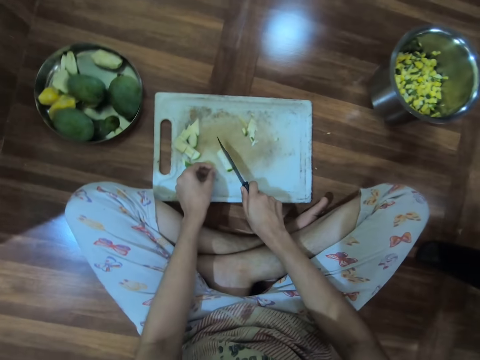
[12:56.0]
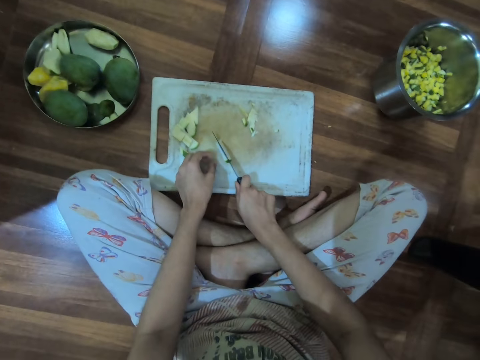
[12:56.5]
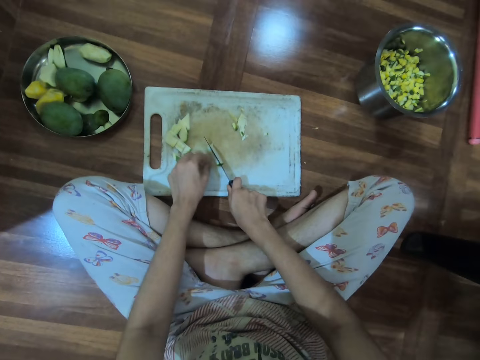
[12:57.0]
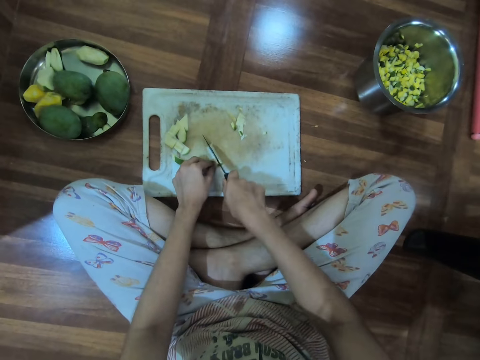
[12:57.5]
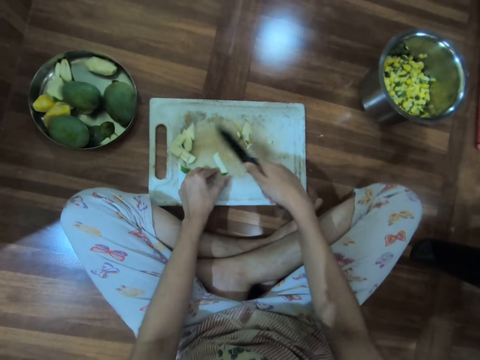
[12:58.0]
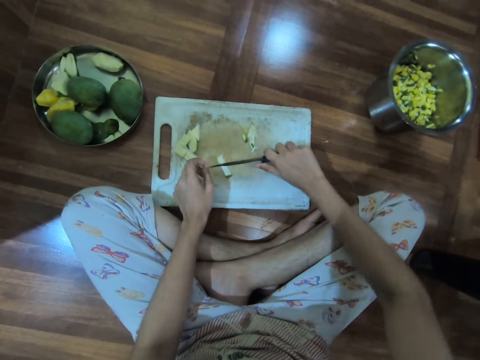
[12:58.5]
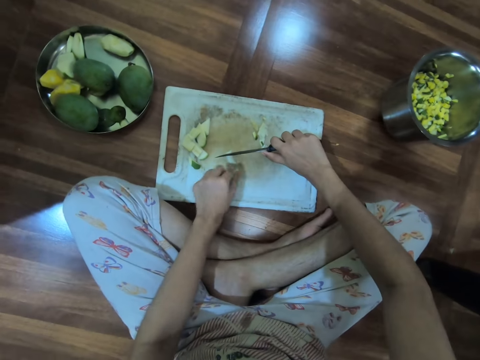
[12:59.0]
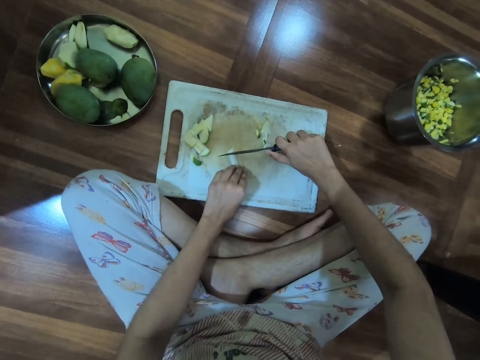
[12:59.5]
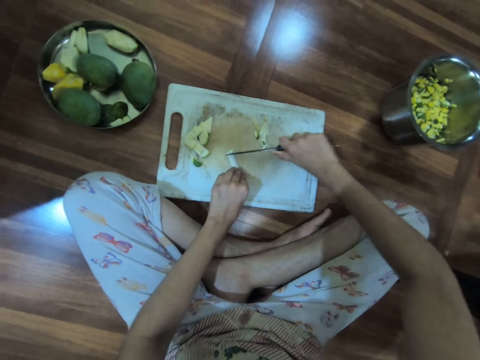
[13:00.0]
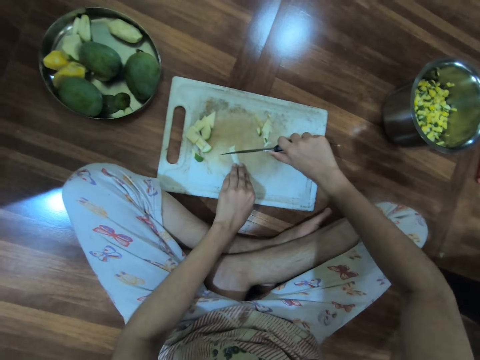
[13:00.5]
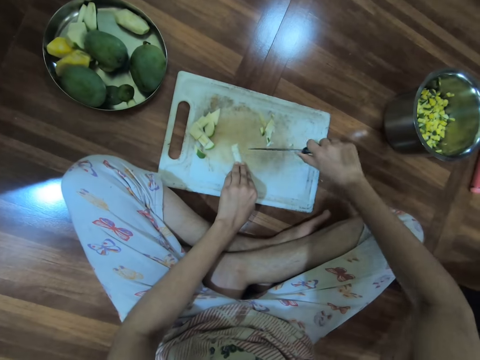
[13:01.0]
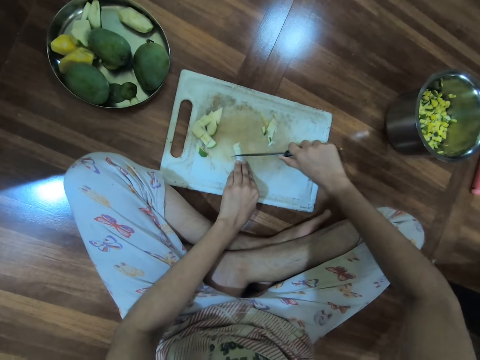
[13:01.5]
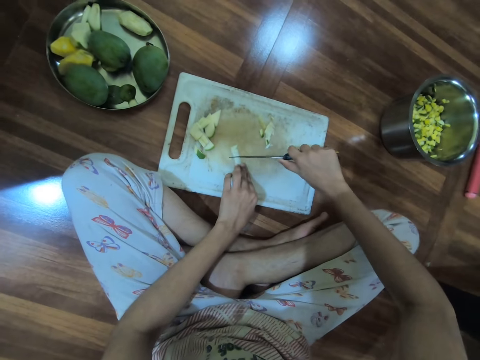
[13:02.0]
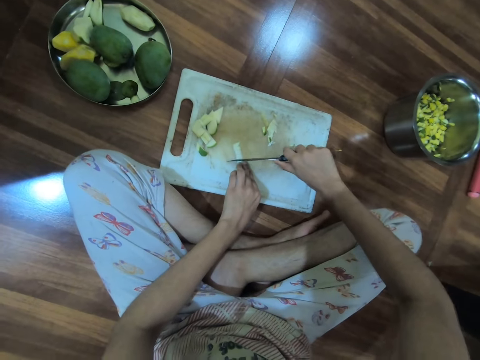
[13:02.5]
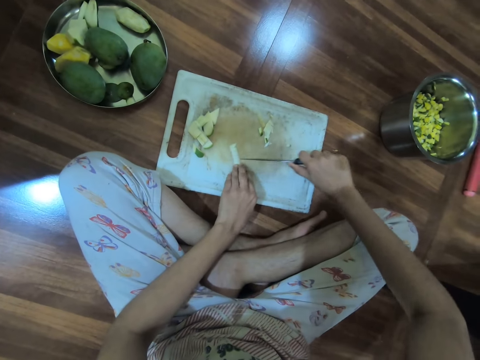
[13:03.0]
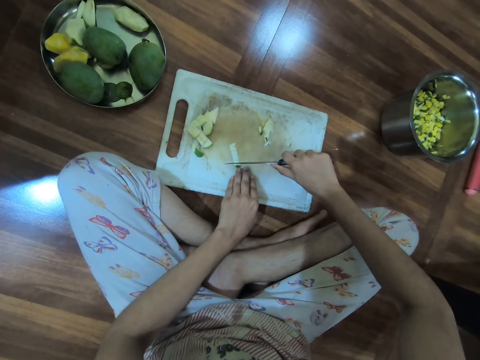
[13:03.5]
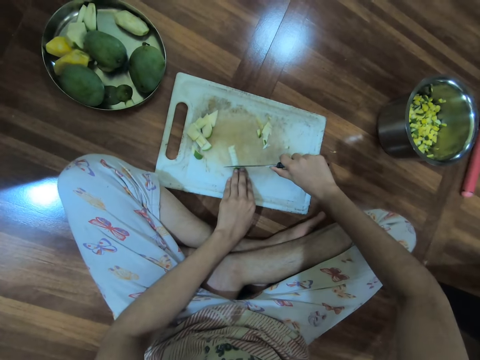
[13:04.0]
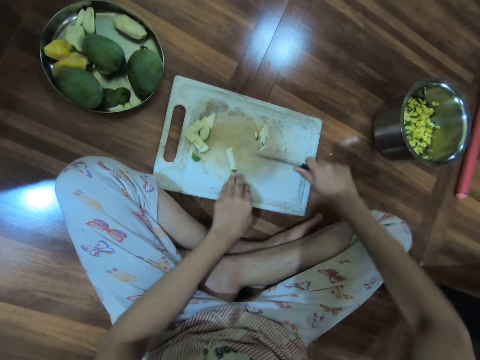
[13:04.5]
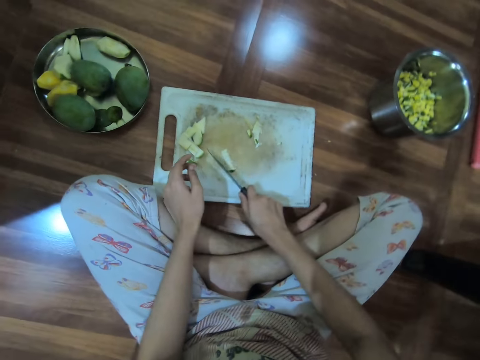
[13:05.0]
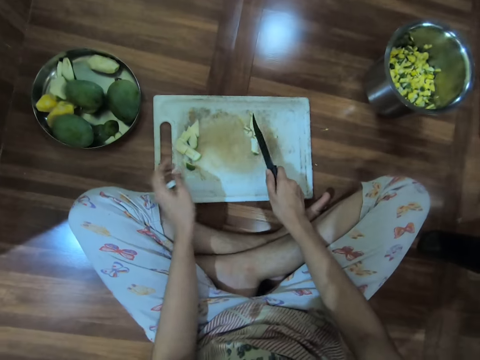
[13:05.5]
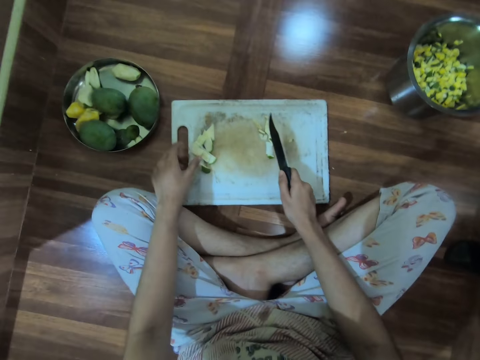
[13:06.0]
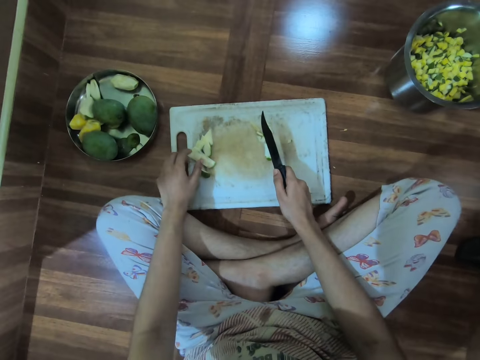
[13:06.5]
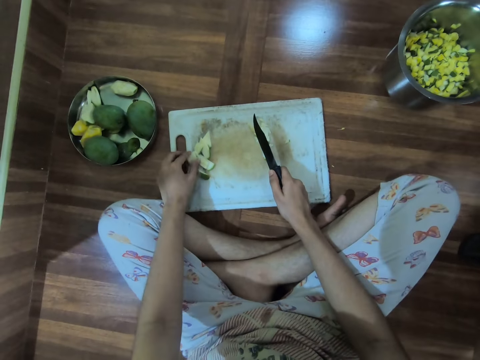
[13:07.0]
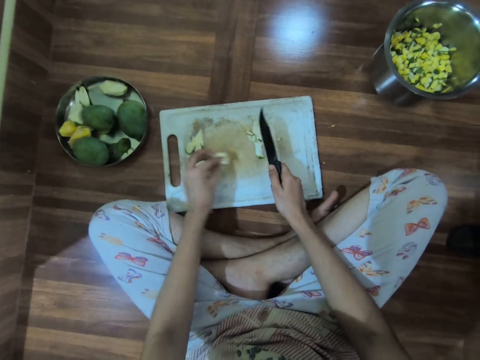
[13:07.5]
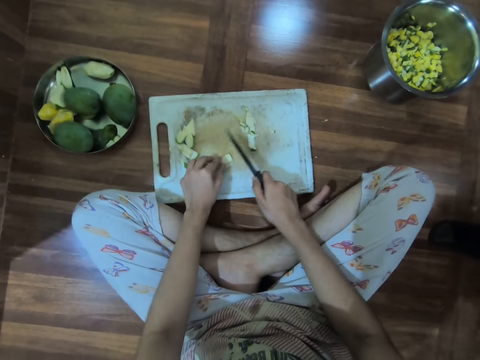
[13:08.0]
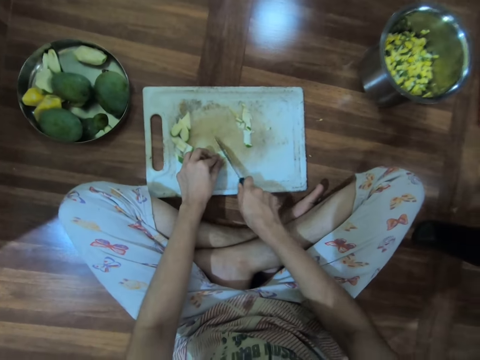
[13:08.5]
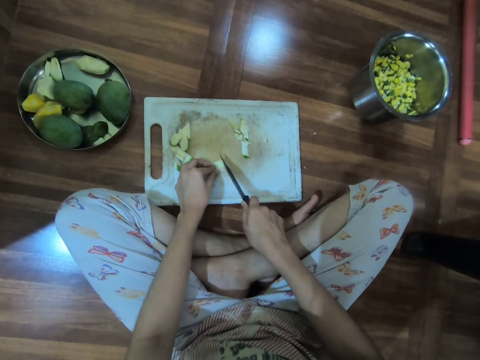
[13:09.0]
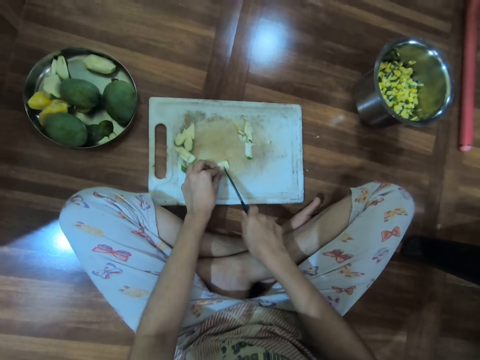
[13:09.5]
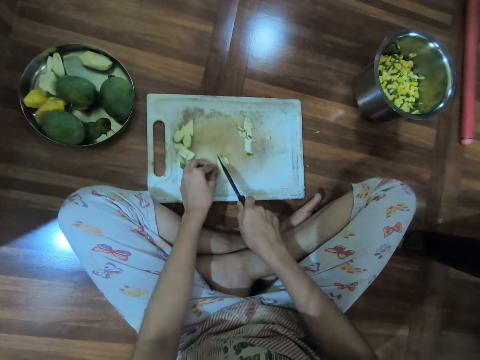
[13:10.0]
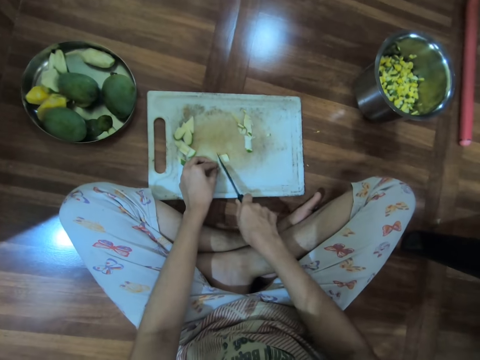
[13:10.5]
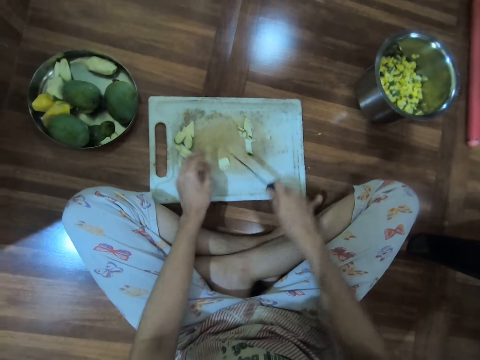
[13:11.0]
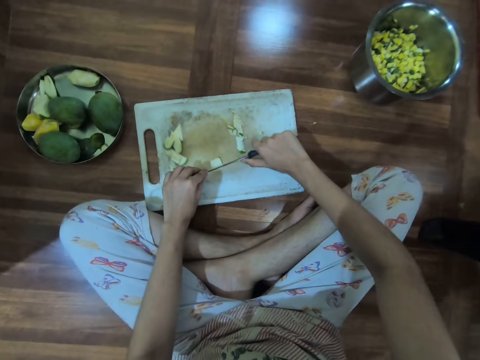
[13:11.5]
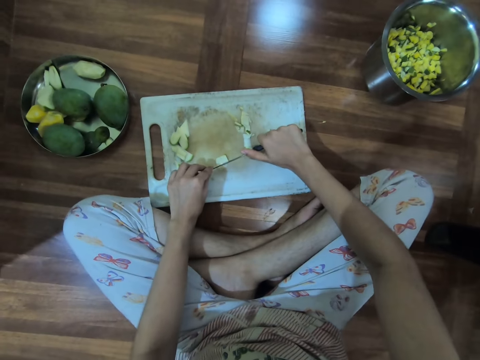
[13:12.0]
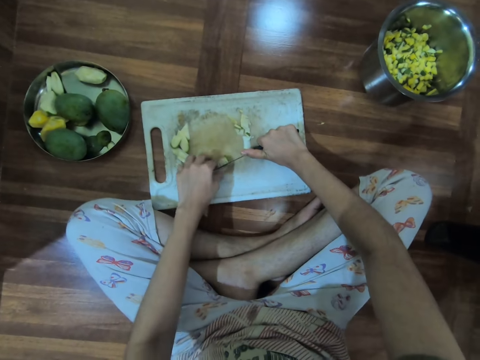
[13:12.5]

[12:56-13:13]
The camera wearer cuts the guava or mango on the chopping board on the floor with the knife in her right hand into small pieces. She moves the chopped guava with the knife in her right hand on the chop board. She picks up a guava from the chopping board with her left hand. She puts the mango on the chop board. She cuts the guava on the chopping board on the floor with the knife in her right hand.

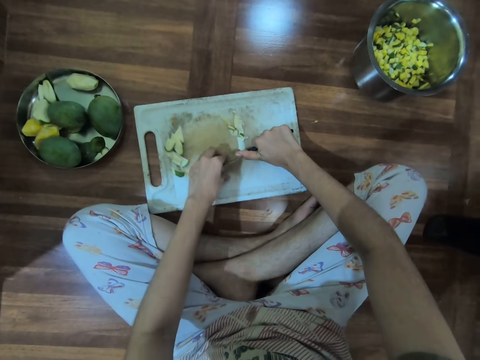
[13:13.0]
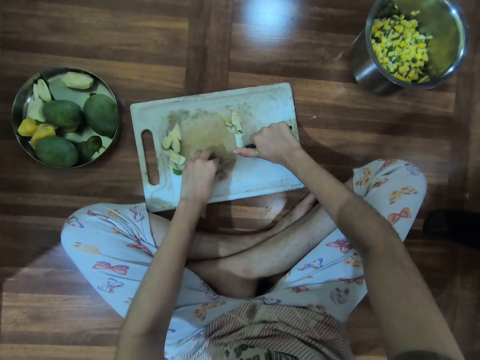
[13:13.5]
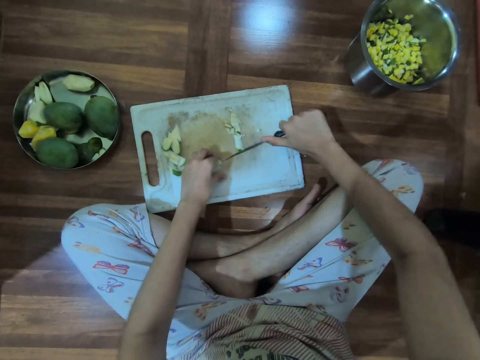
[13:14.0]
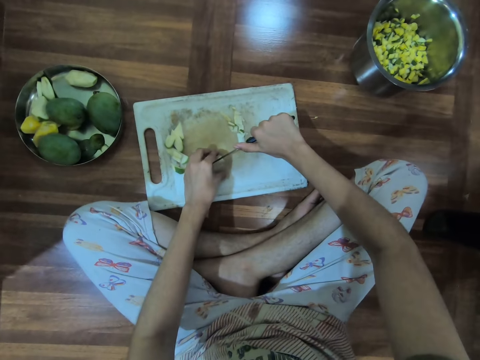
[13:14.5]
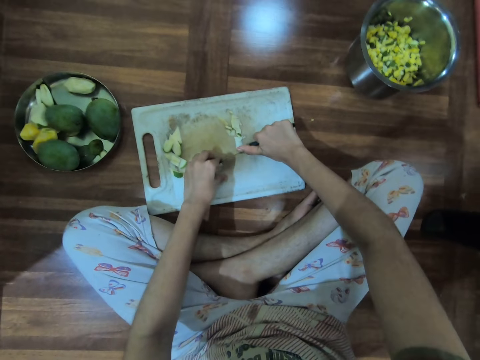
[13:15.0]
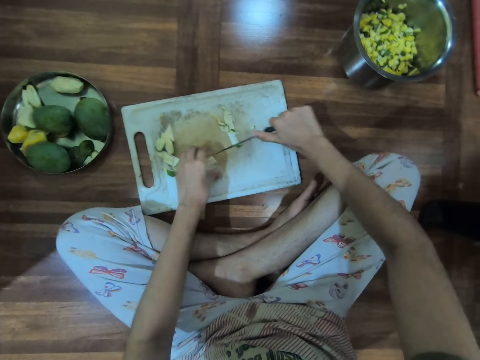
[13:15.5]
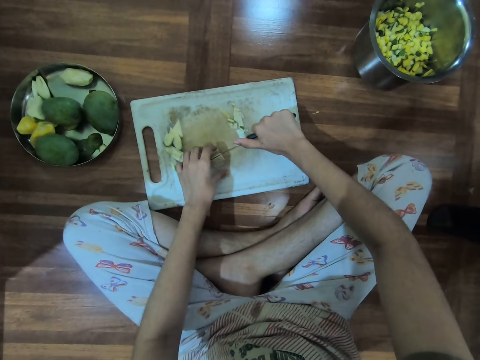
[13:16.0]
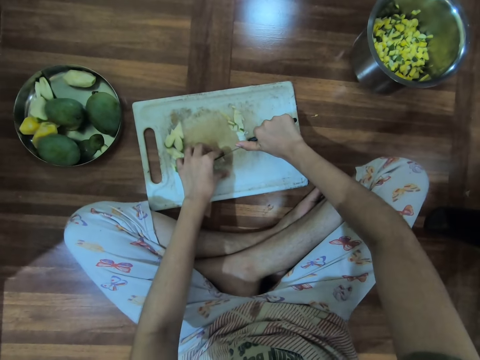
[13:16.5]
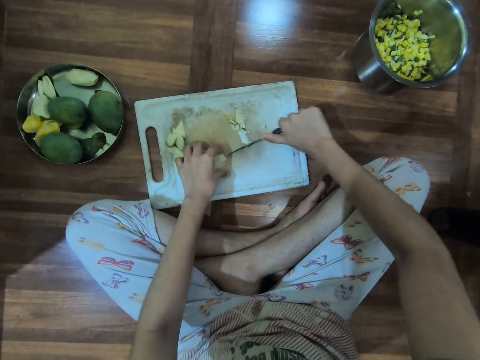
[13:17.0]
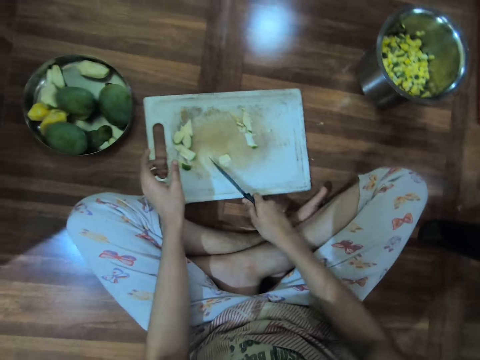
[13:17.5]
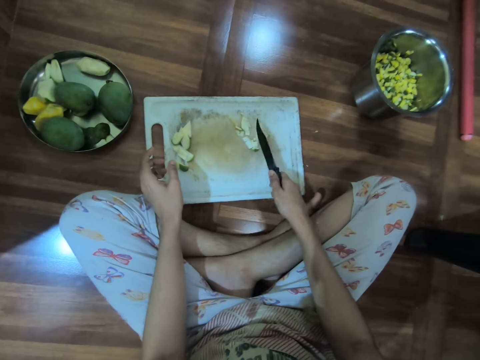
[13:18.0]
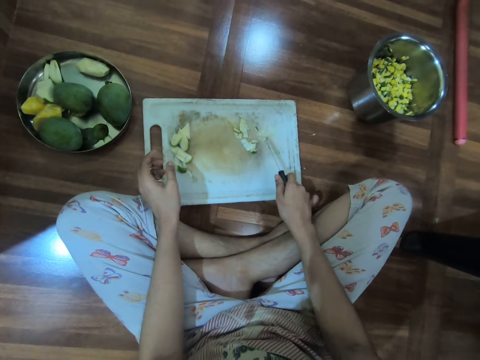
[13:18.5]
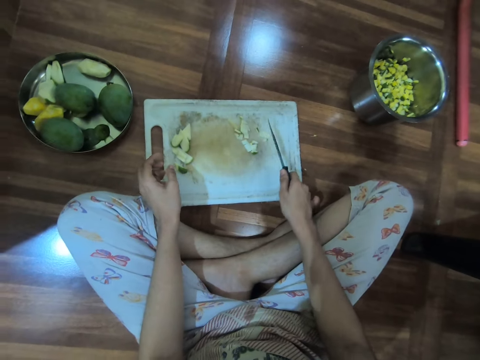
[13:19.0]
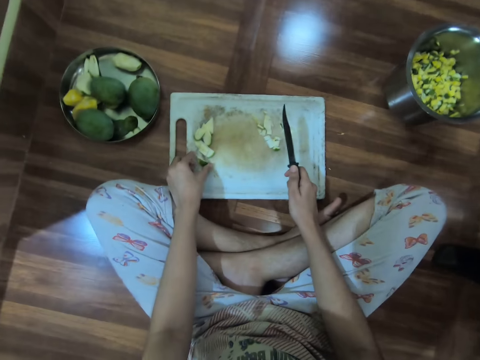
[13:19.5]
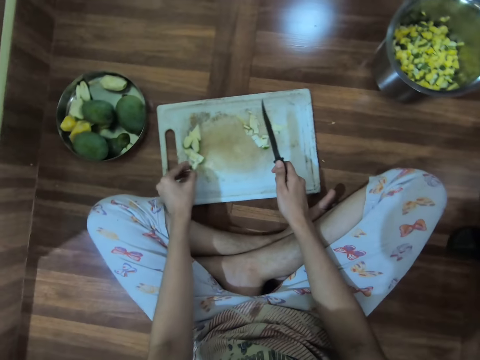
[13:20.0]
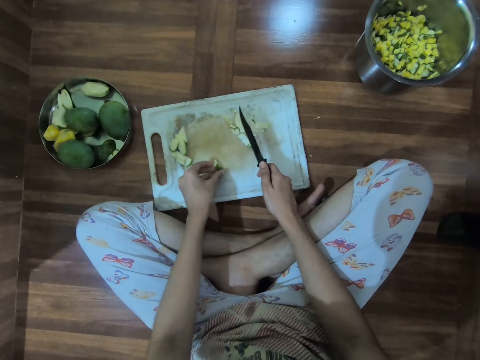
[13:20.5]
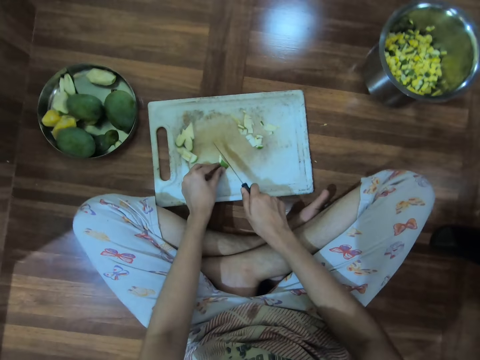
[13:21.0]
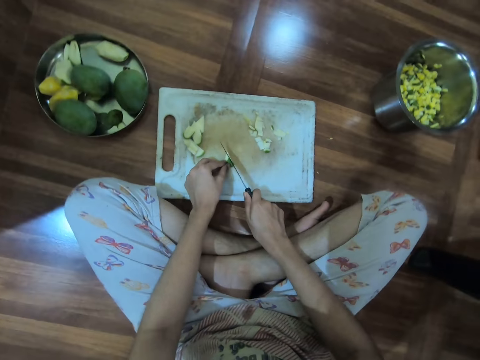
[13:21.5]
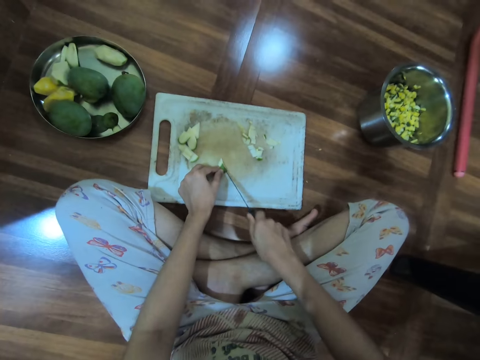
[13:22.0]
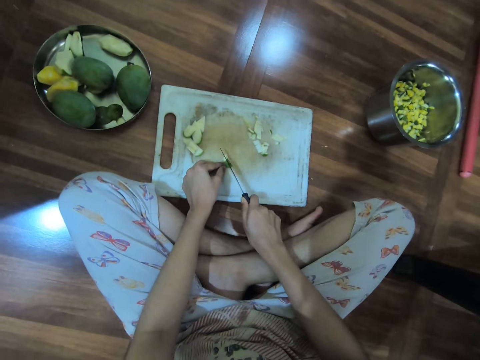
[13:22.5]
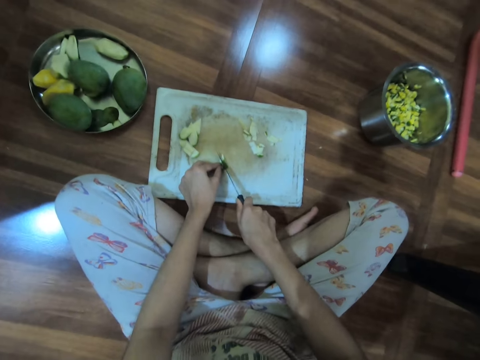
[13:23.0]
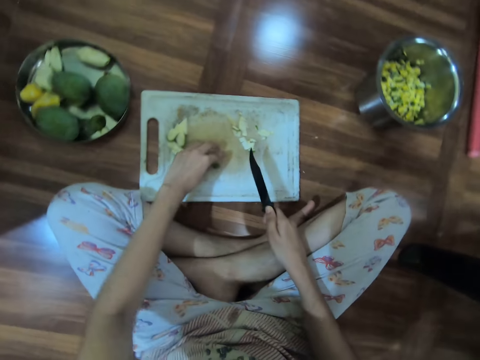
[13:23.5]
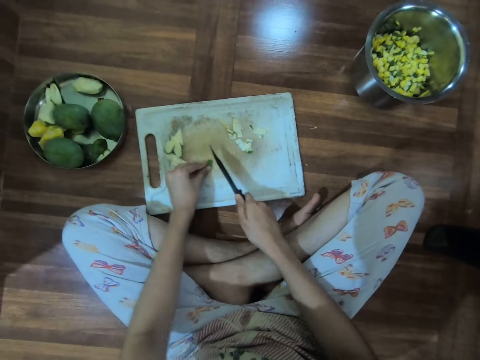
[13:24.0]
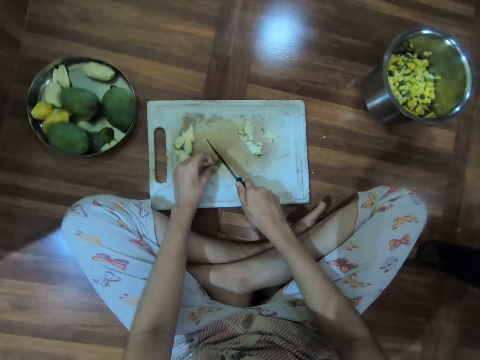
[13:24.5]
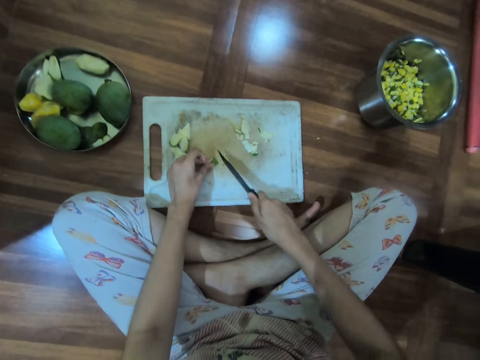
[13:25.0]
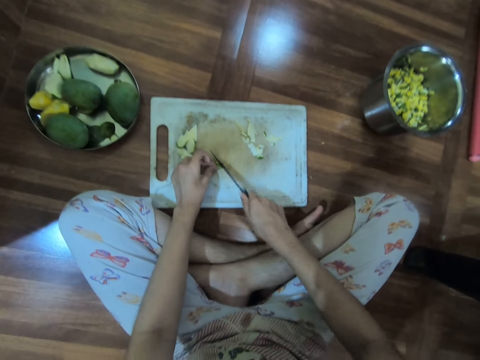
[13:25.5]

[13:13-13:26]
The camera wearer moves the chopped guava or mango with the knife in her right hand on the chop board. She picks up a guava from the chopping board with her left hand. She cuts the guava on the chopping board on the floor with the knife in her right hand. She rotates the cut piece of mango.
